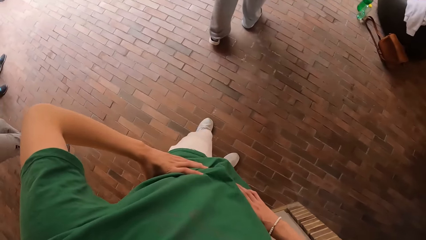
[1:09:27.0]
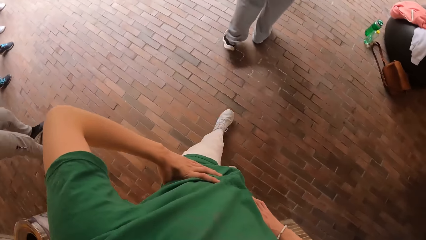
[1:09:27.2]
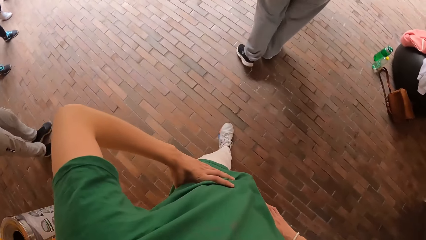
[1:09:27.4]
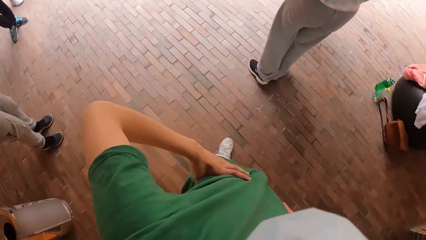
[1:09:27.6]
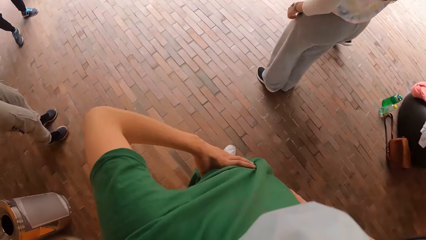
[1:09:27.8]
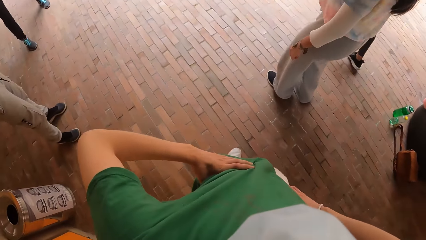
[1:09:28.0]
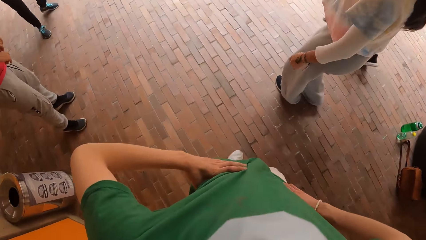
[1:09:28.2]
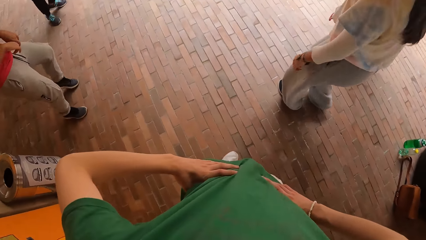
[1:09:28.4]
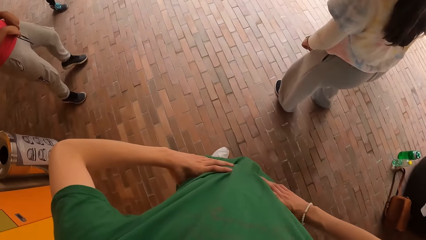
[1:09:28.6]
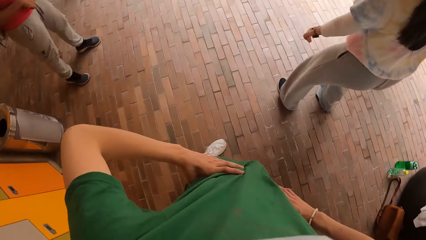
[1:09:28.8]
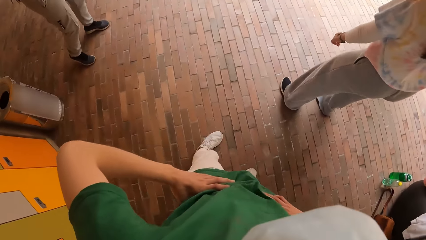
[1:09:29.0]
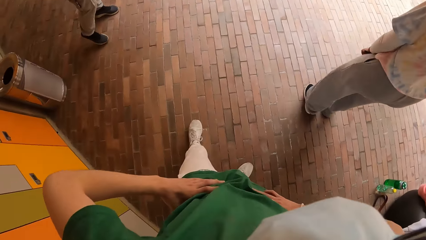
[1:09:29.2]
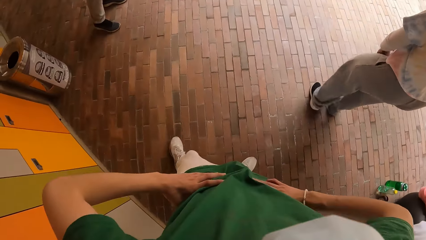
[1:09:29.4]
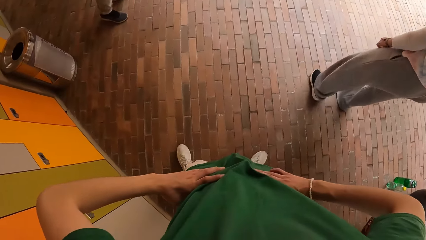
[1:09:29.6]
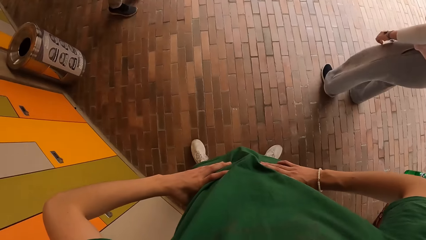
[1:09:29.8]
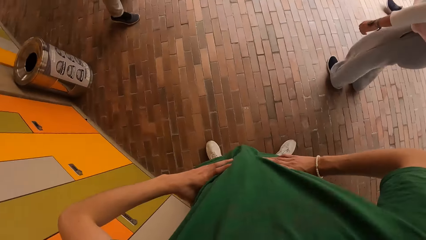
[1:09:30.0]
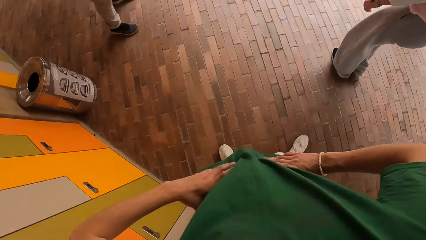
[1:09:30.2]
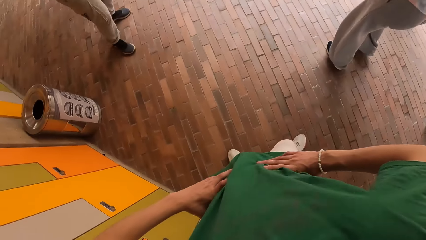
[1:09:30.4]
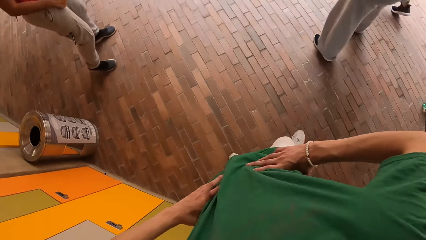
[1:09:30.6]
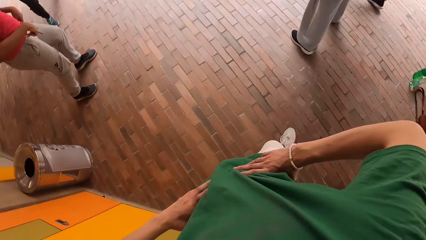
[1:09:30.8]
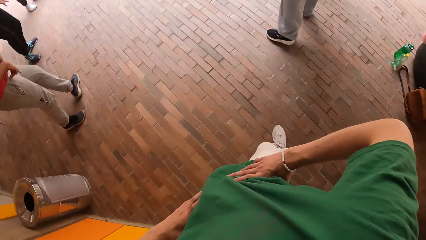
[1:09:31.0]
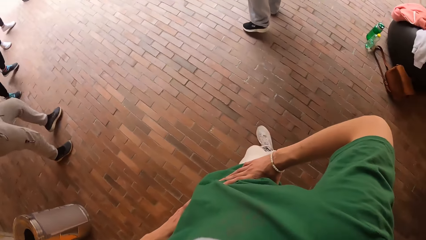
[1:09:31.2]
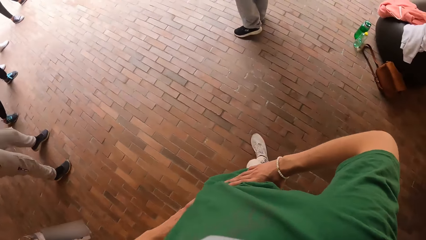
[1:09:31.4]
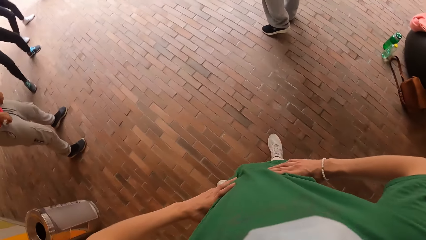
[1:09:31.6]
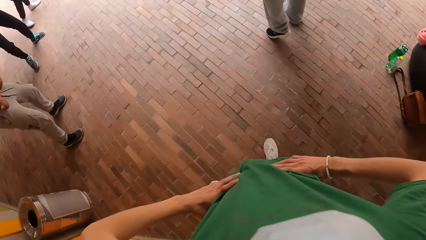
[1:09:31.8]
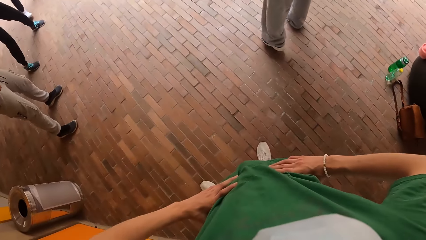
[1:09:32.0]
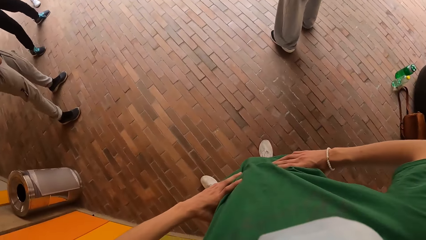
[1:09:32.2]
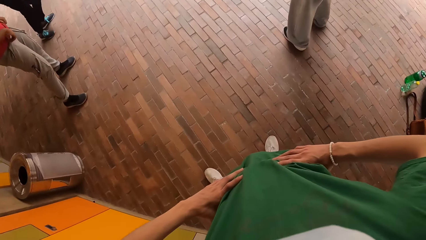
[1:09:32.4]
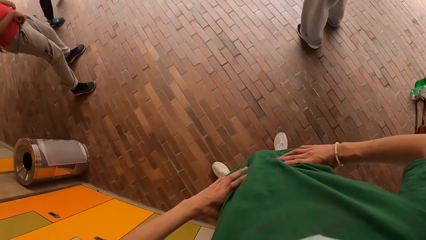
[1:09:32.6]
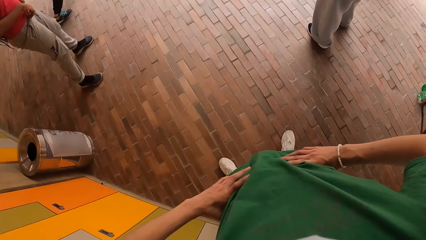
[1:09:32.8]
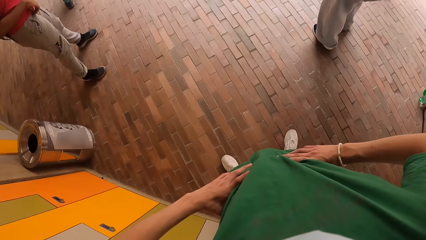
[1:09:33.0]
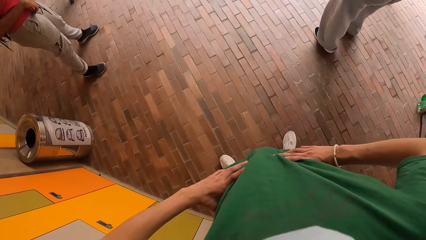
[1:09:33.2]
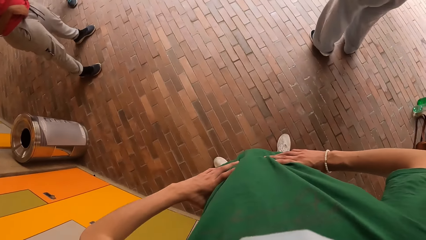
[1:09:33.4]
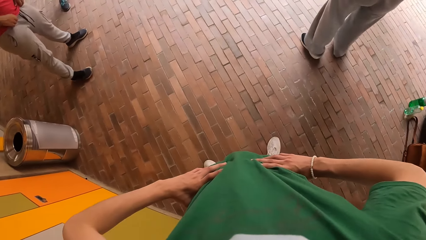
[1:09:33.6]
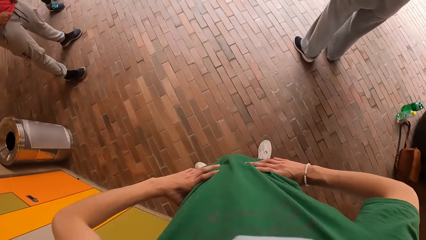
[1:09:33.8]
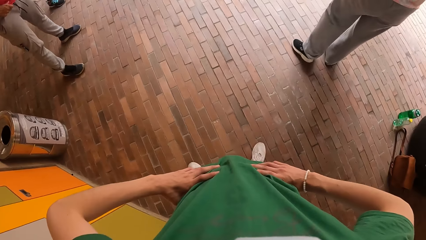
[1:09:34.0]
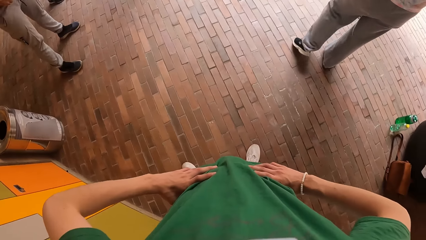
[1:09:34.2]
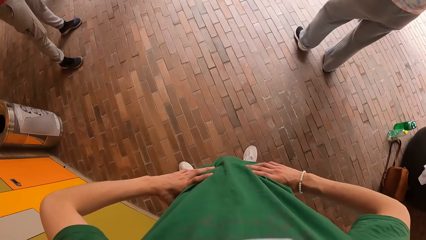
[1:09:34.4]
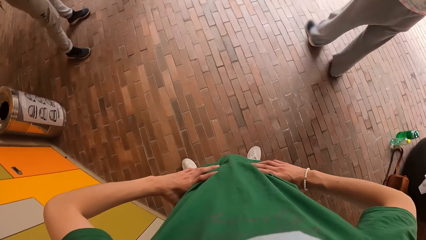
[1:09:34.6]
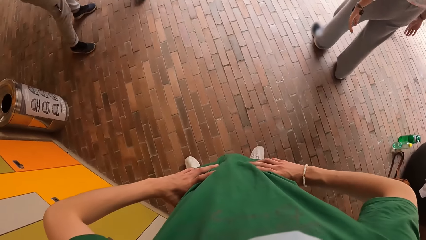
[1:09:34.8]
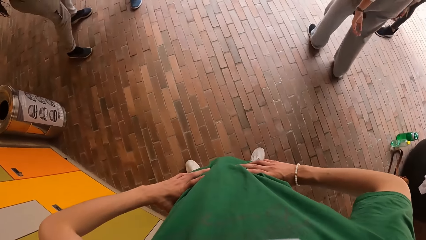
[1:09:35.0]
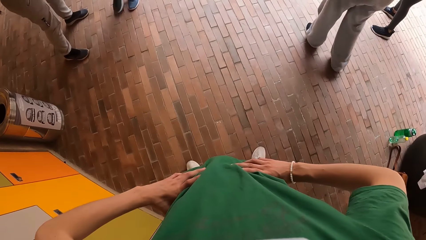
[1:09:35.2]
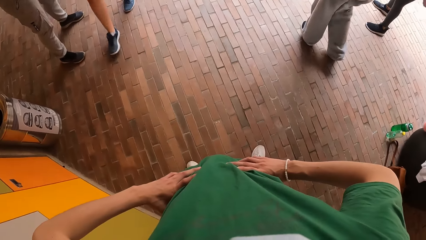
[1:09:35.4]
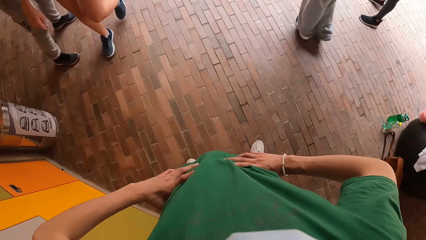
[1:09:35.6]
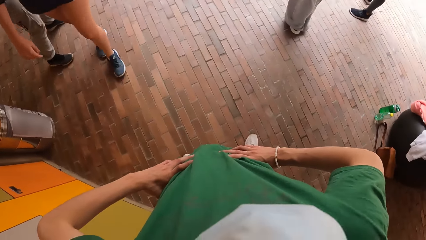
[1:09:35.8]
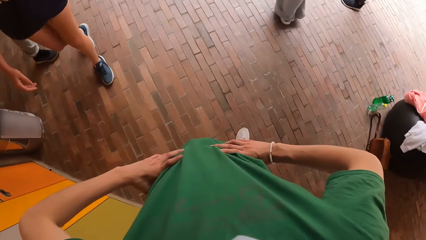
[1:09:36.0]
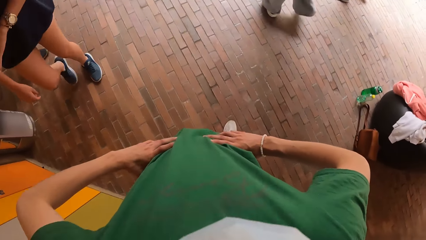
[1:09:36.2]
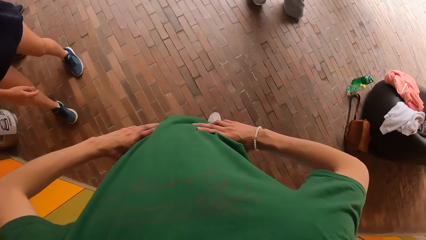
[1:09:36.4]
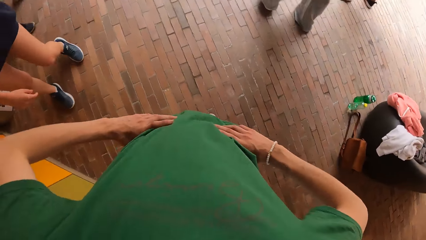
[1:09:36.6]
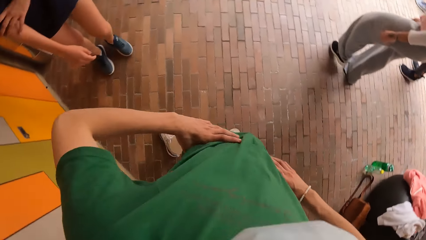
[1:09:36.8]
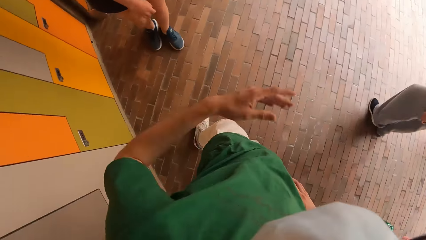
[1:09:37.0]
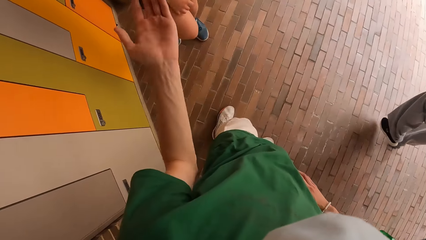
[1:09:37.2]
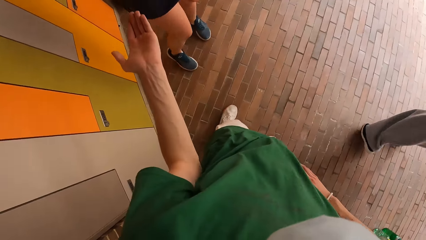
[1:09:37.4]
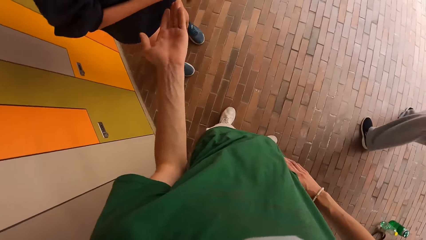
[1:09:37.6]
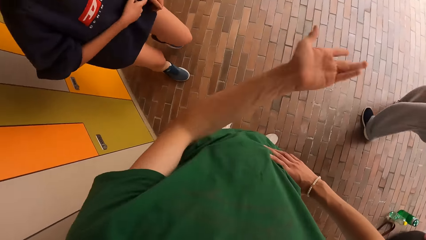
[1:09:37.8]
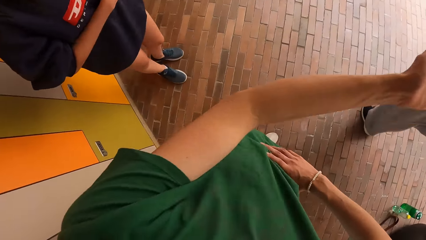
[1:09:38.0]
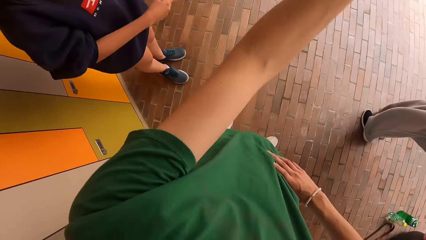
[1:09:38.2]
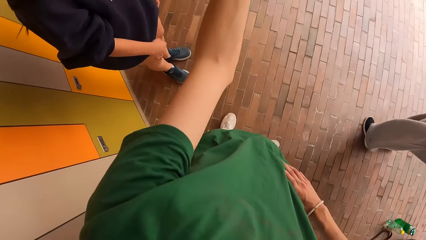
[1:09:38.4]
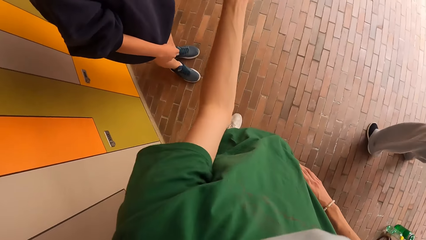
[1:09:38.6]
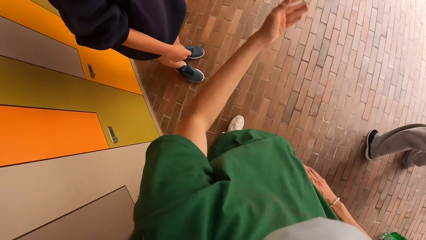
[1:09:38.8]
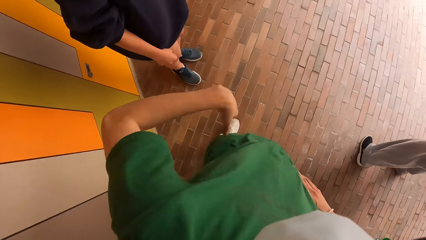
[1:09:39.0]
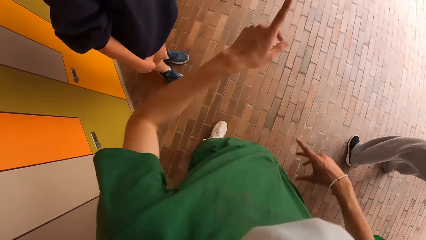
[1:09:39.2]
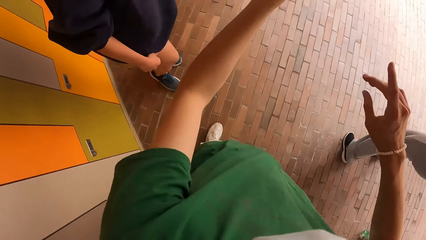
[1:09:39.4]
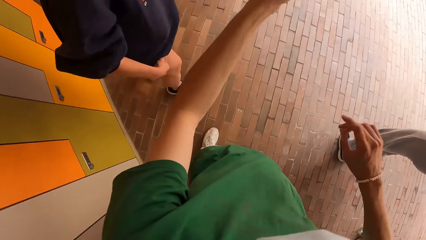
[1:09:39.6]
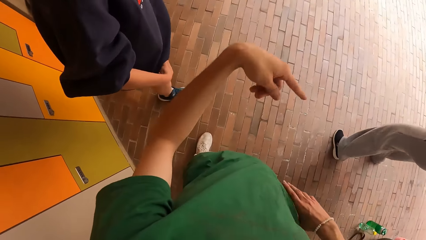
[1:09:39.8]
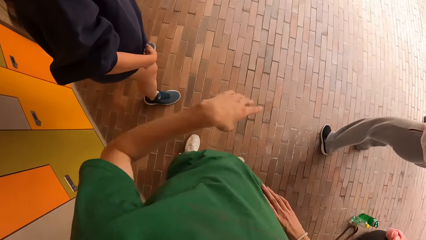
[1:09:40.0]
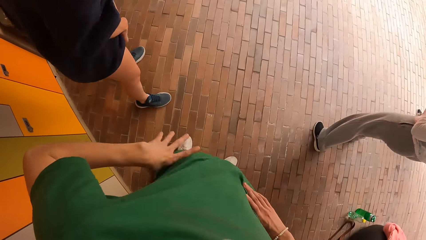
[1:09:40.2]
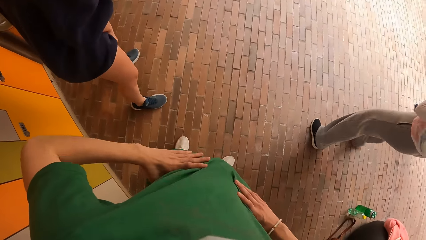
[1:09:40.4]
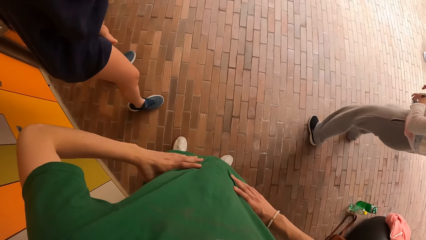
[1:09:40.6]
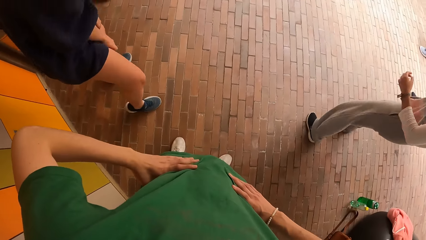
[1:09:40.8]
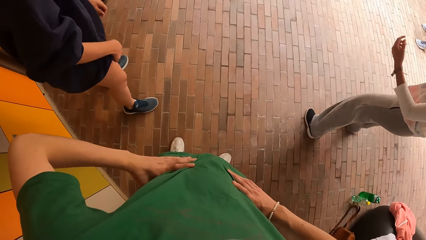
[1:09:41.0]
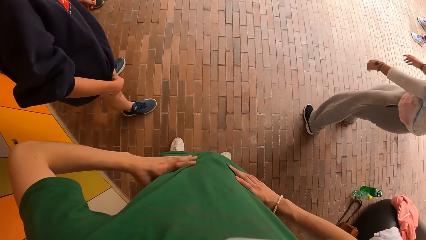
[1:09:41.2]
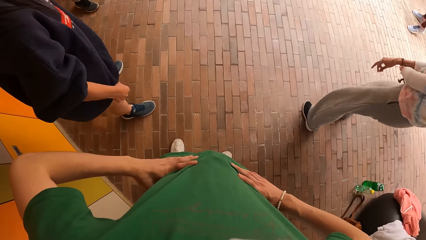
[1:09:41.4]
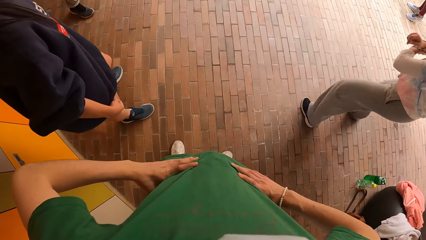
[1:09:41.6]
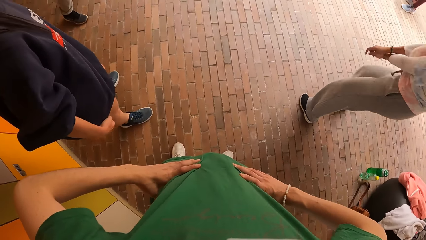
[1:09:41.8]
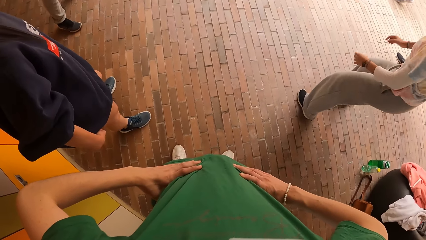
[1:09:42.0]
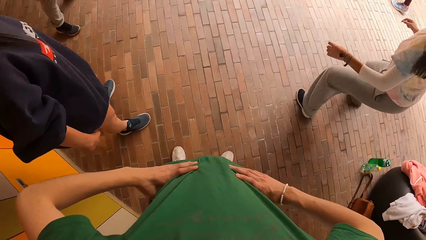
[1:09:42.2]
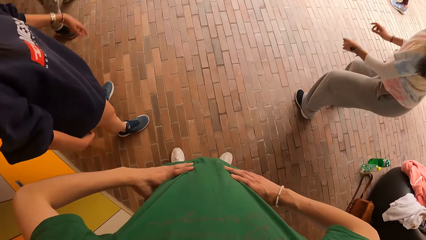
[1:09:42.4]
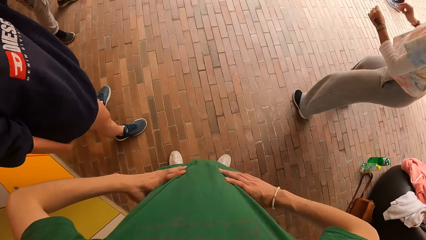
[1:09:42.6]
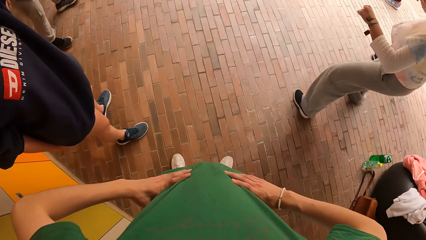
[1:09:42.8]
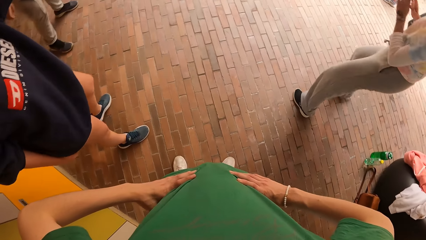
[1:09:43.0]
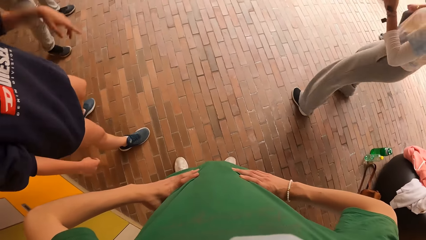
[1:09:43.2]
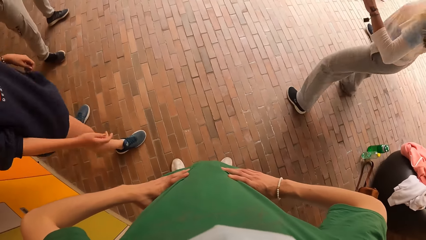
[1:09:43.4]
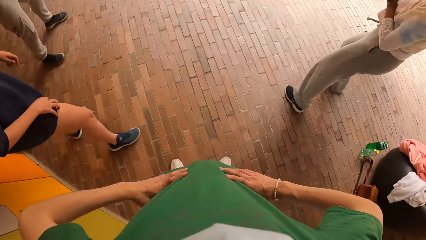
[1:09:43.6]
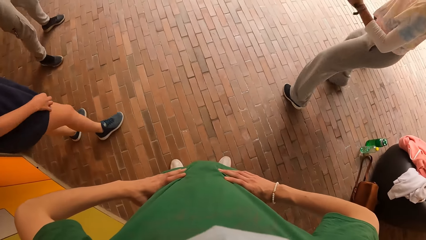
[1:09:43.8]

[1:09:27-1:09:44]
A girl walks to the left of the camera wearer. The camera wearer lifts his left hand from his waist and converses with the group. He lifts his right hand from his waist. He places his right hand on his waist. He places his left hand on his waist. Another girl dances.
